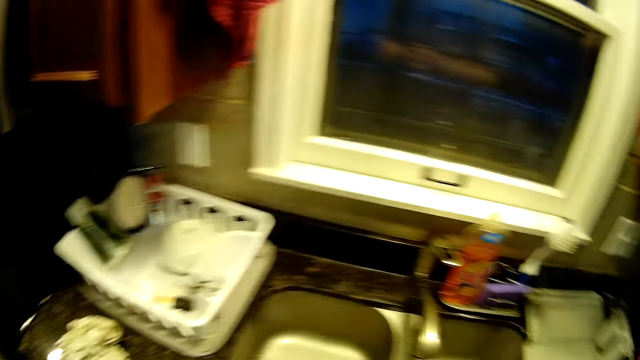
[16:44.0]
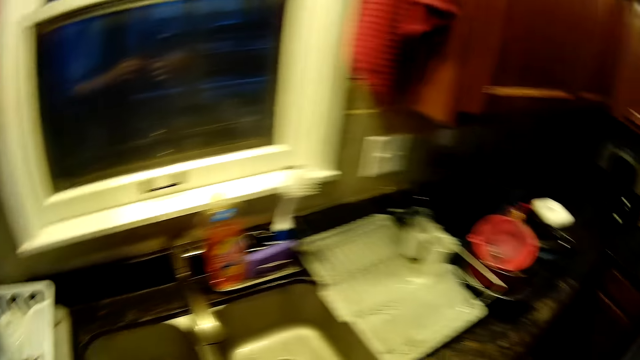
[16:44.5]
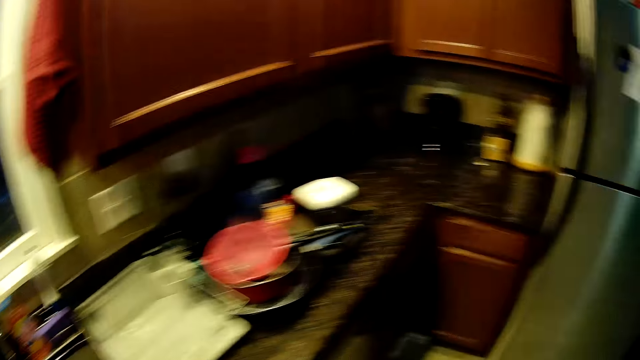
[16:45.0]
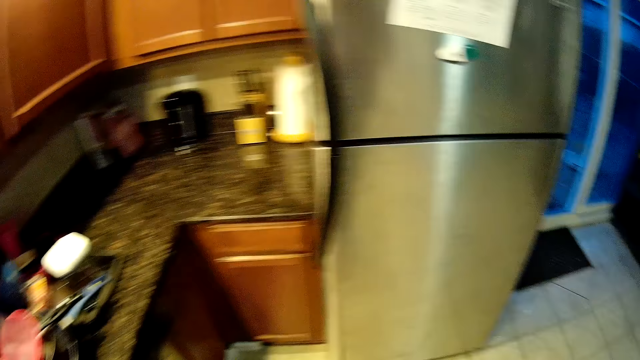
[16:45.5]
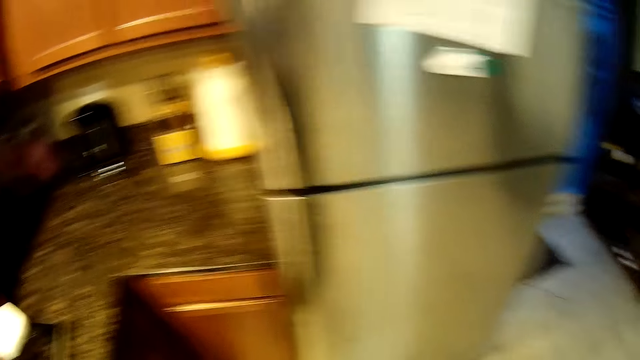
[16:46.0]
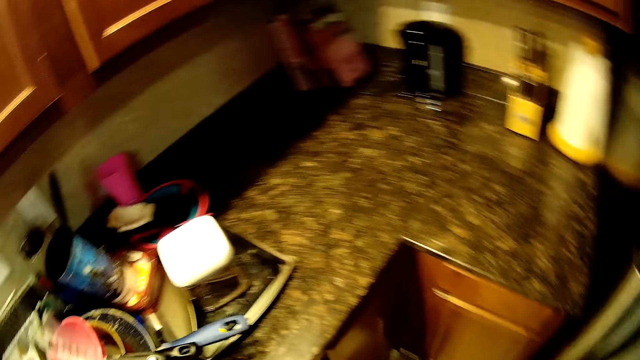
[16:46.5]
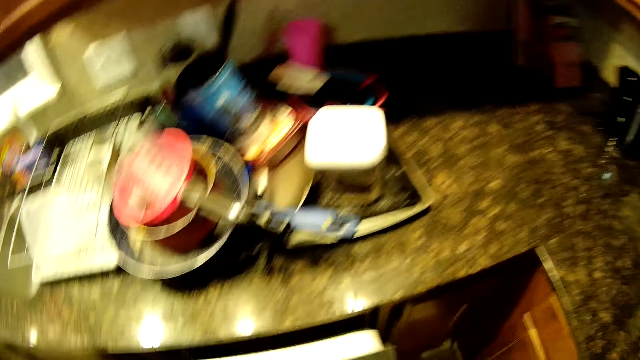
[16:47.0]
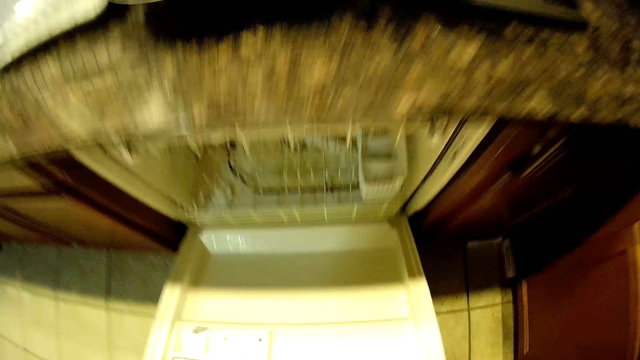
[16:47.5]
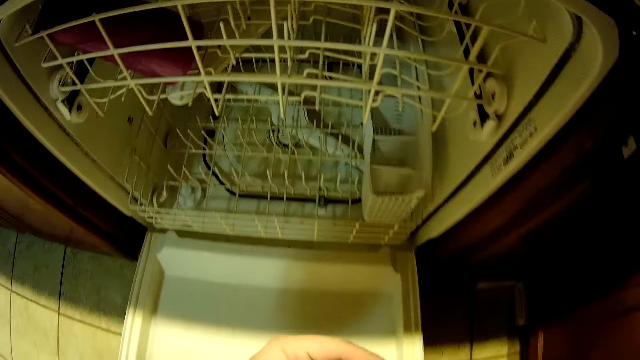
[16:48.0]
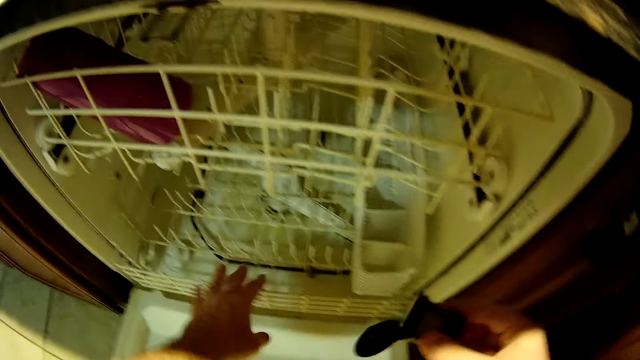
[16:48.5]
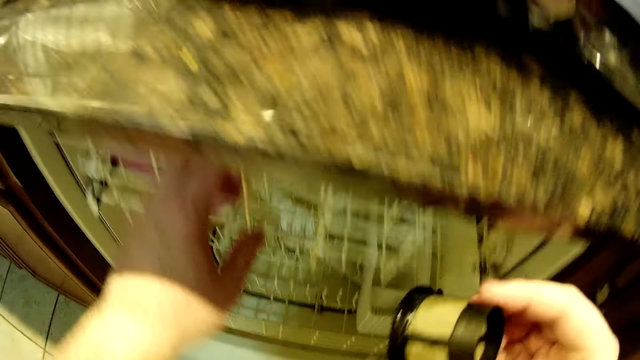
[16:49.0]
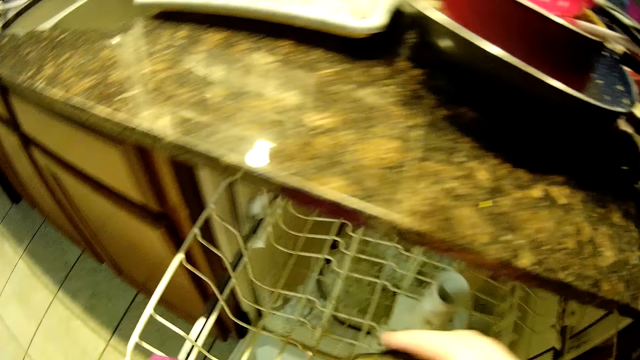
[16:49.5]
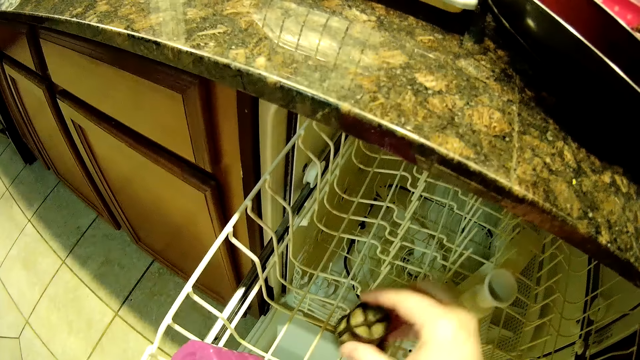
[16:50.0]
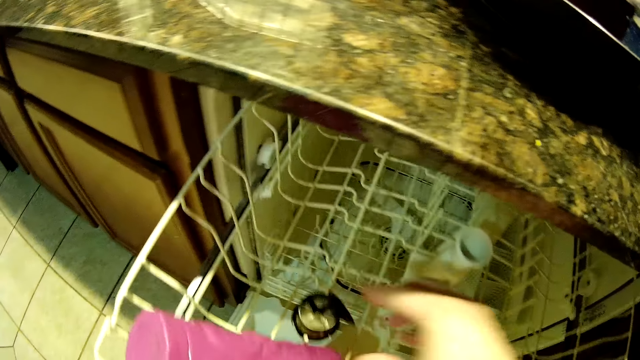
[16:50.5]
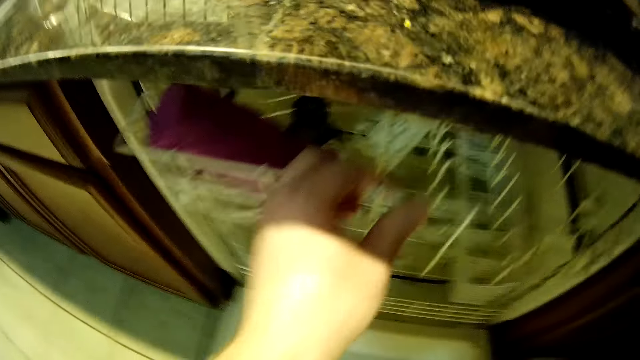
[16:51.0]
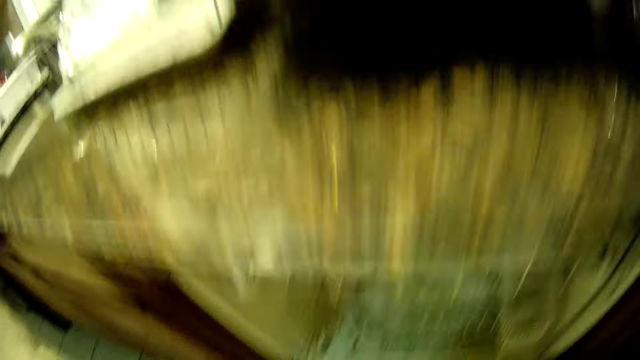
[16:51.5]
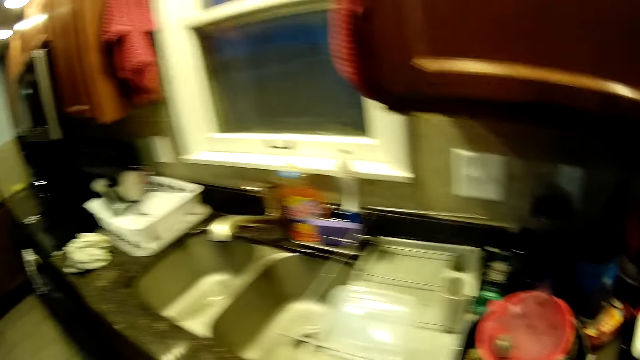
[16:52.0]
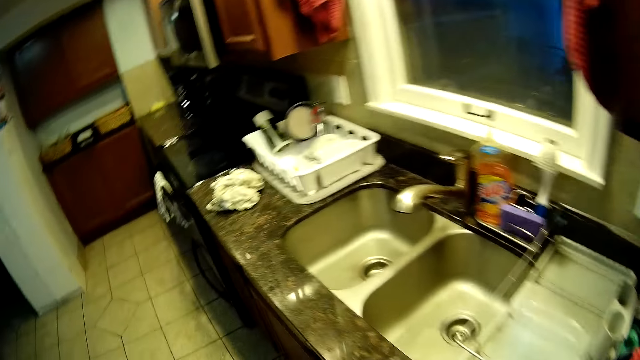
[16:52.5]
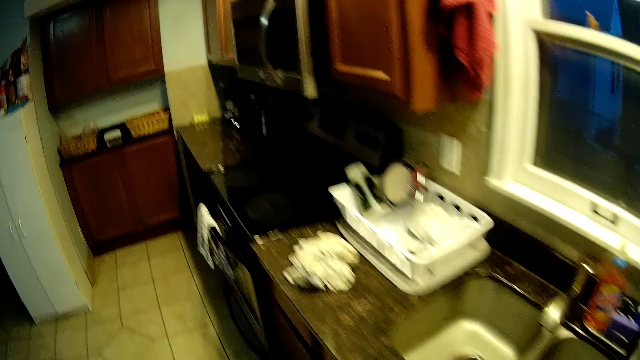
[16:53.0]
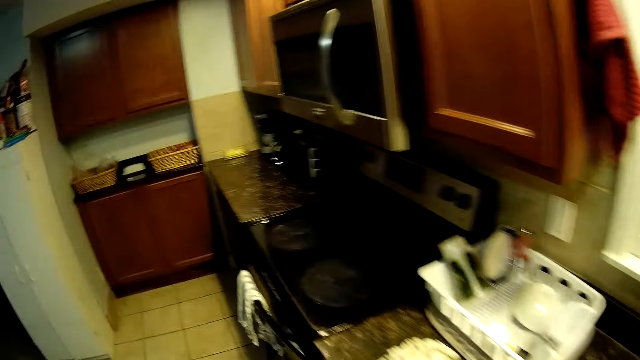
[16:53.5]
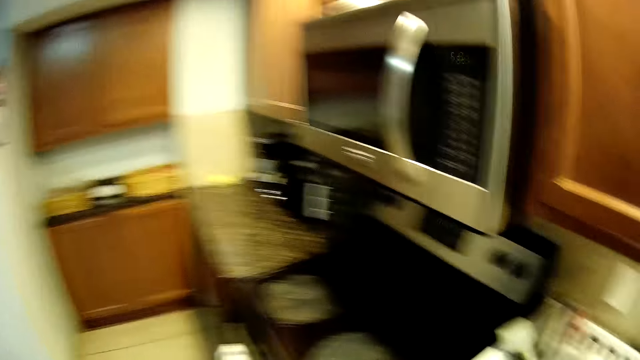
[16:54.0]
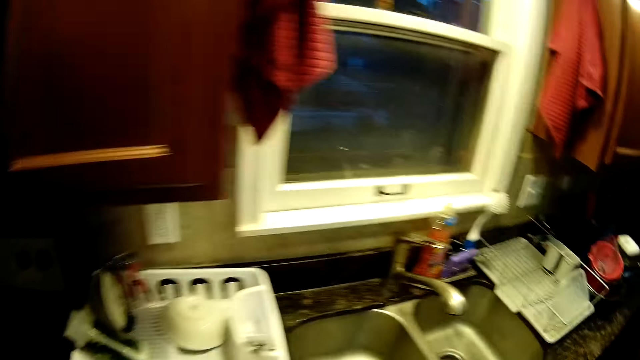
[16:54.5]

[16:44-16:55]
The camera wearer opens the dishwasher. They put something in the dishwasher. They close the dishwasher. They move around the kitchen.

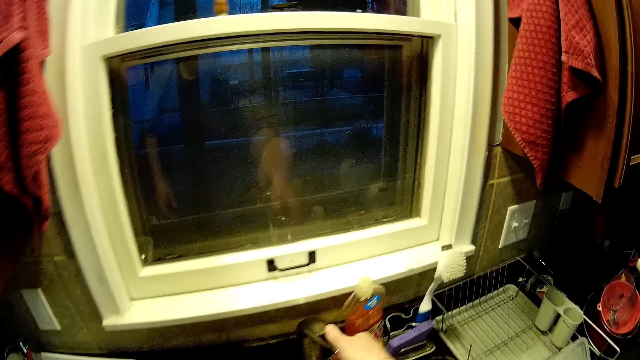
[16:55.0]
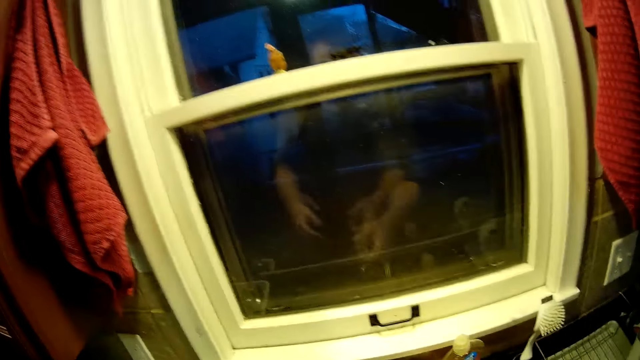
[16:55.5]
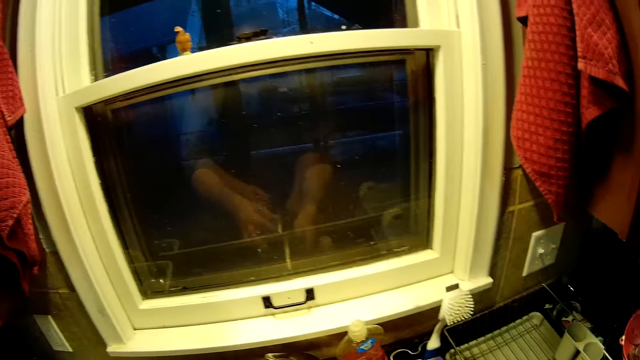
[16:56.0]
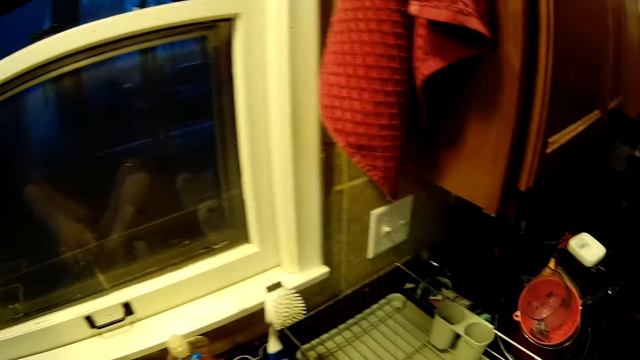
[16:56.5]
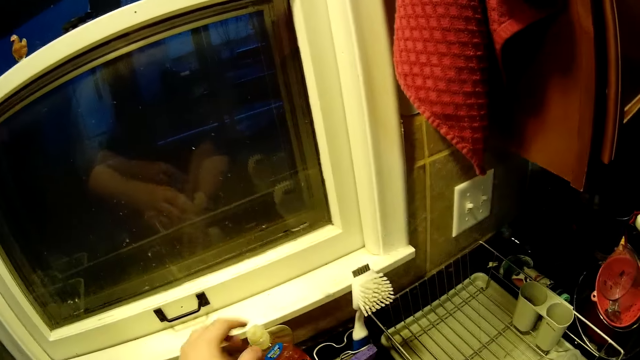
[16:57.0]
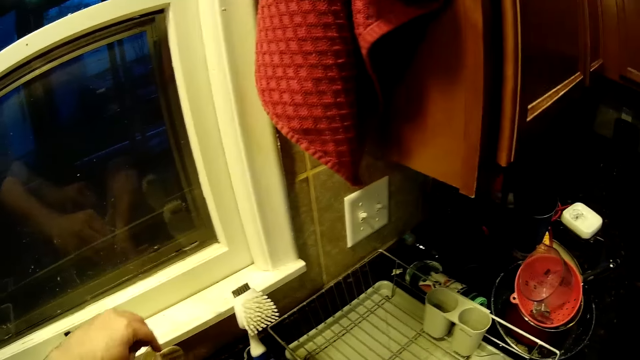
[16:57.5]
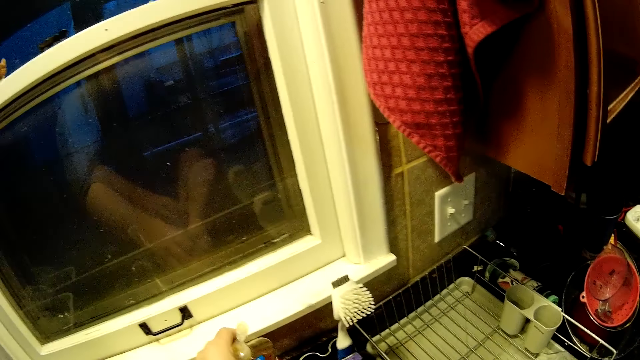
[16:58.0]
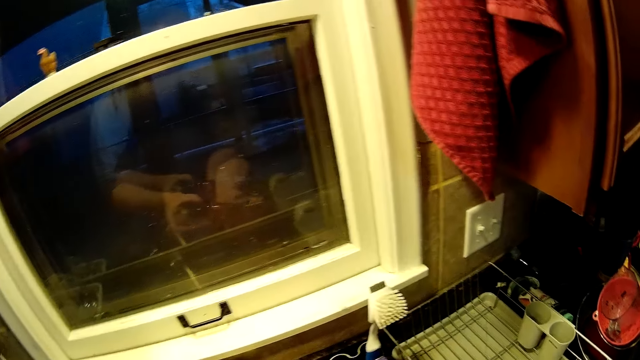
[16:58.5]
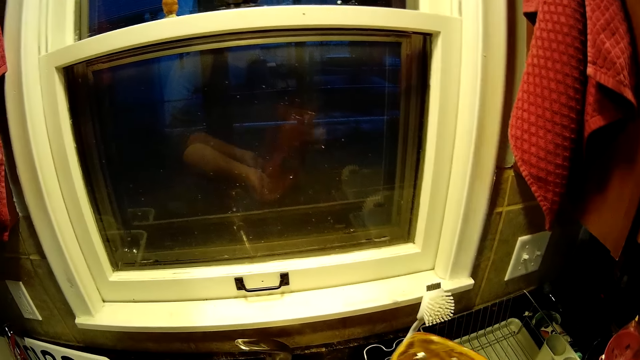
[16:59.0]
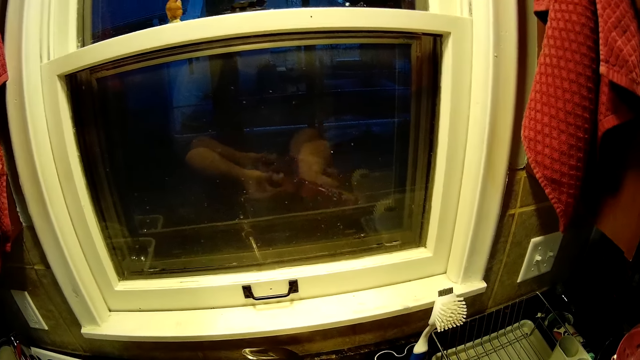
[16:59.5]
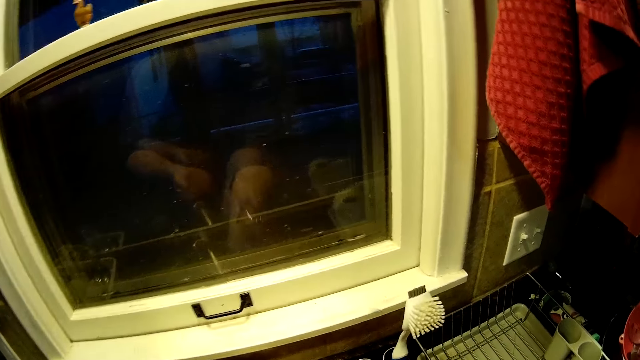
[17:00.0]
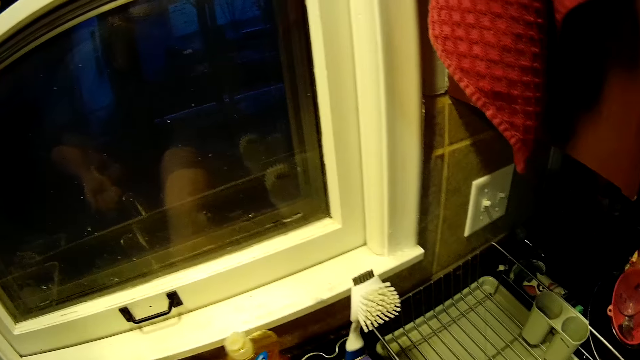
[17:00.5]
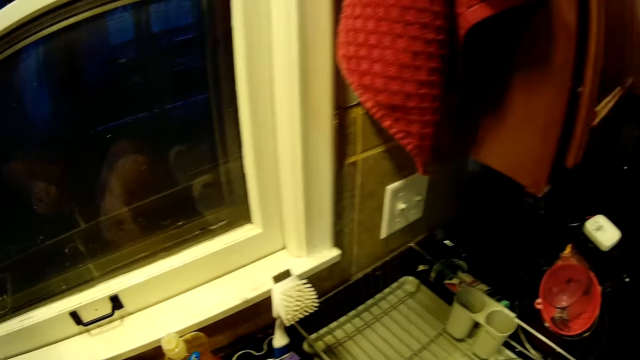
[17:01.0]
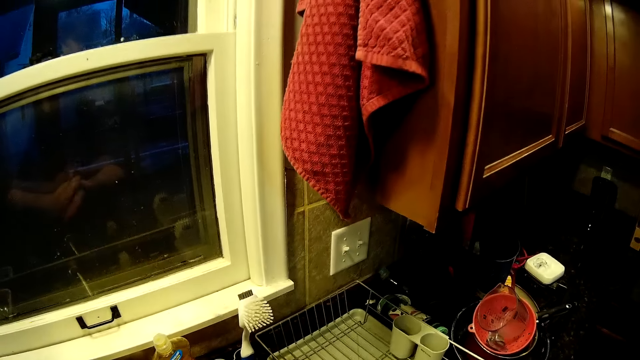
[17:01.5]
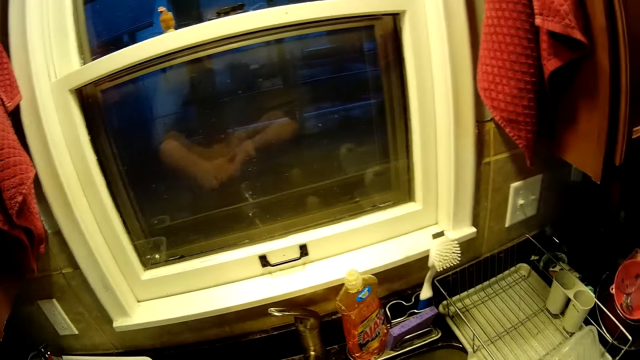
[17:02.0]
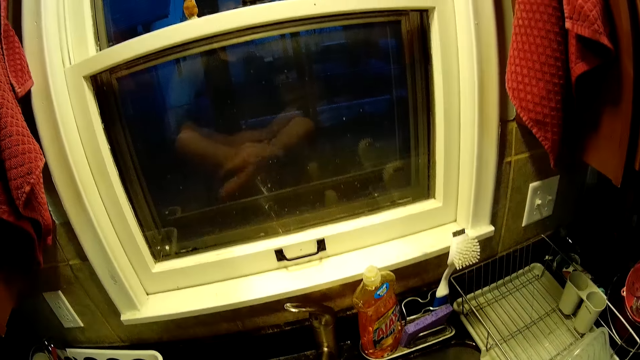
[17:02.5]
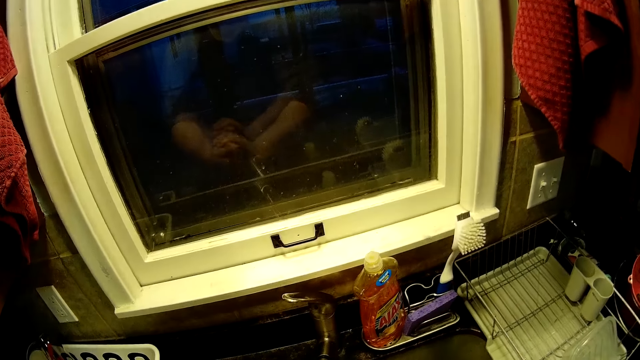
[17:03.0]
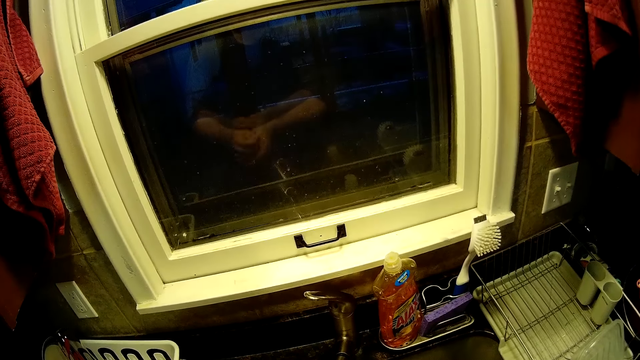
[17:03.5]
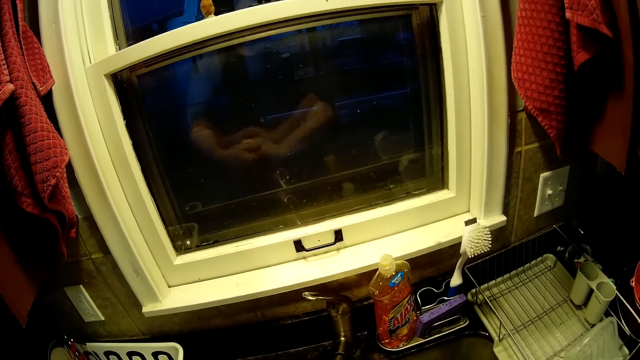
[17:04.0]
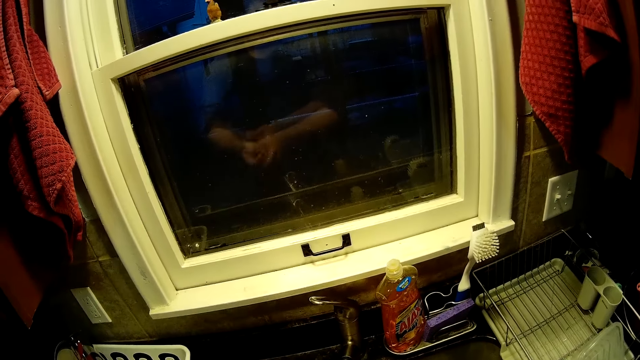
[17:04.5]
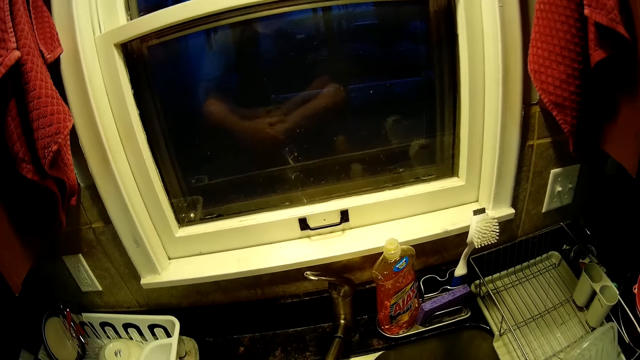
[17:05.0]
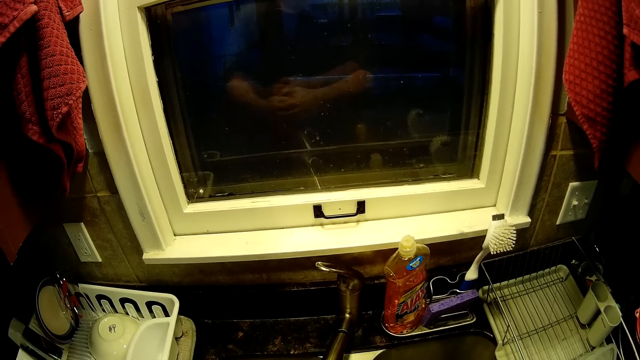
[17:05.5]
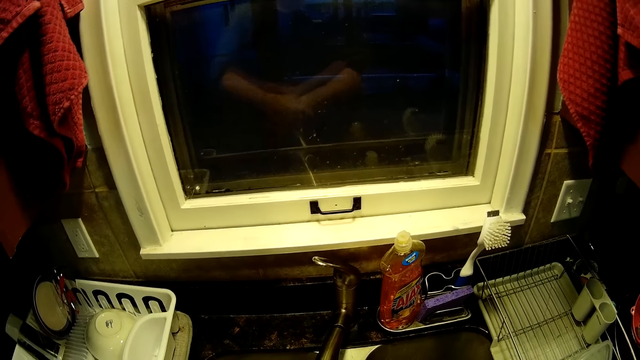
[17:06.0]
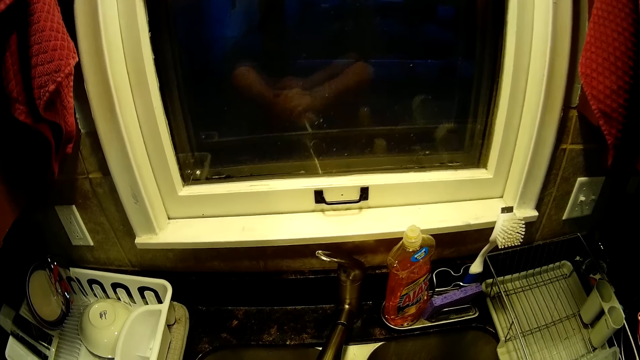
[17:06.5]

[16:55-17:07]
The camera wearer opens the tap. They wash hands. They apply soap on the hand. They wash the hands. They rub the soap.
